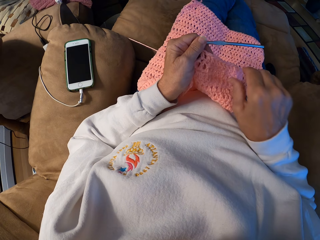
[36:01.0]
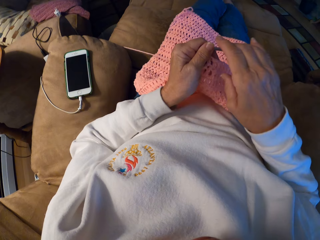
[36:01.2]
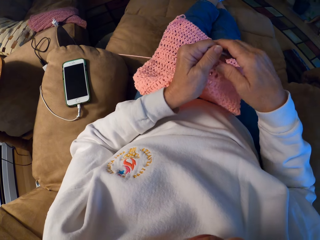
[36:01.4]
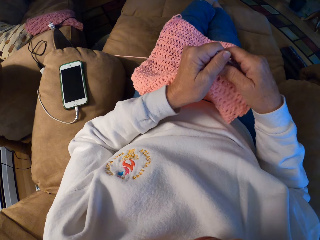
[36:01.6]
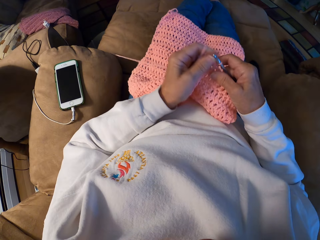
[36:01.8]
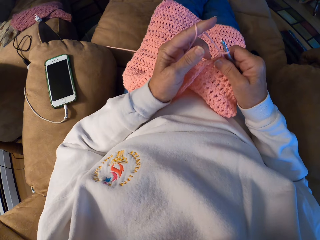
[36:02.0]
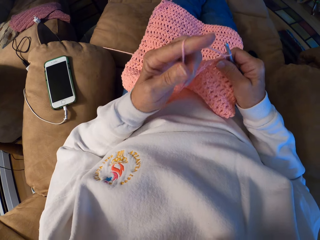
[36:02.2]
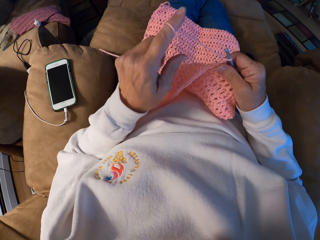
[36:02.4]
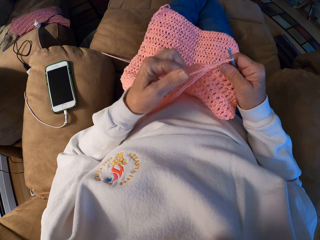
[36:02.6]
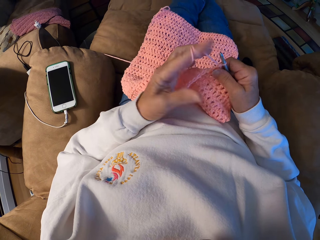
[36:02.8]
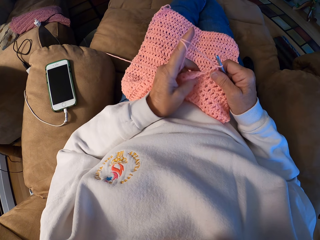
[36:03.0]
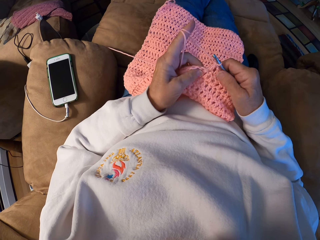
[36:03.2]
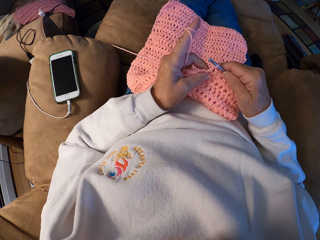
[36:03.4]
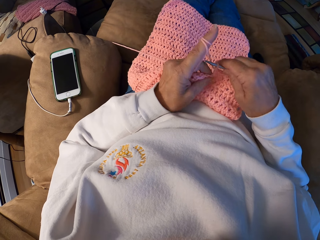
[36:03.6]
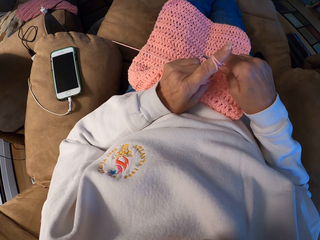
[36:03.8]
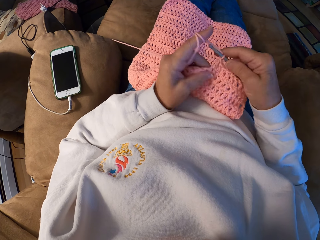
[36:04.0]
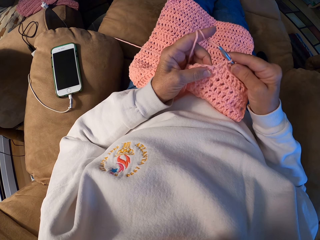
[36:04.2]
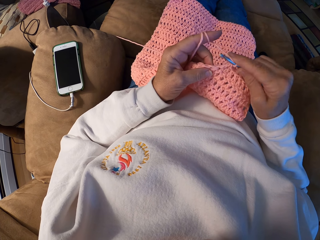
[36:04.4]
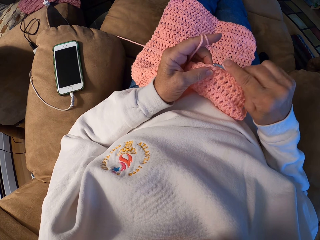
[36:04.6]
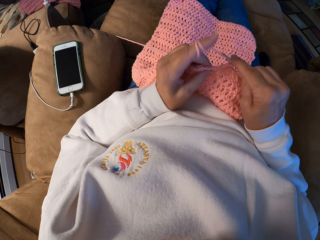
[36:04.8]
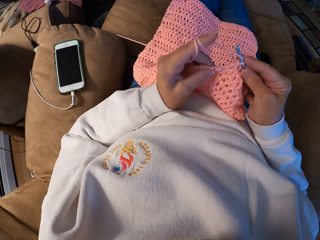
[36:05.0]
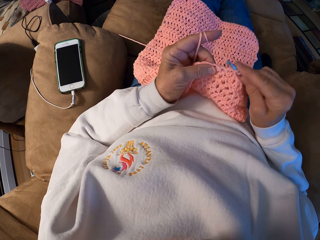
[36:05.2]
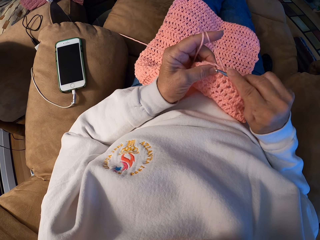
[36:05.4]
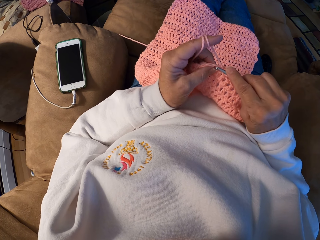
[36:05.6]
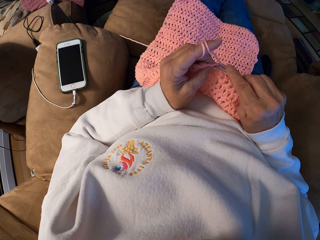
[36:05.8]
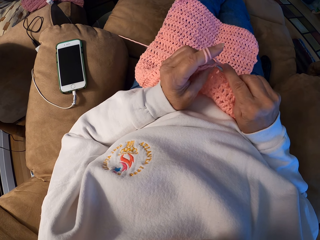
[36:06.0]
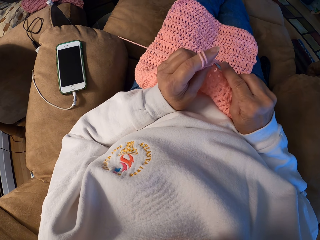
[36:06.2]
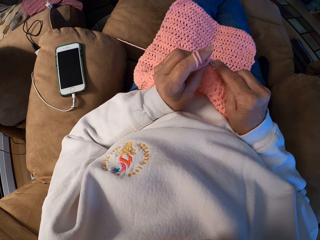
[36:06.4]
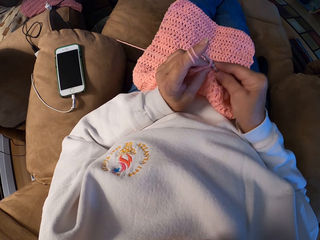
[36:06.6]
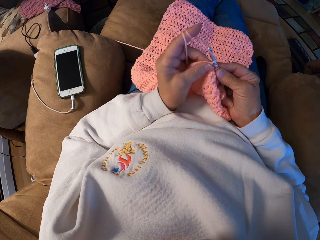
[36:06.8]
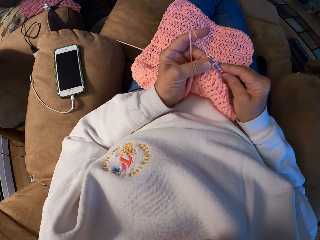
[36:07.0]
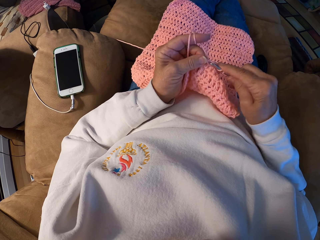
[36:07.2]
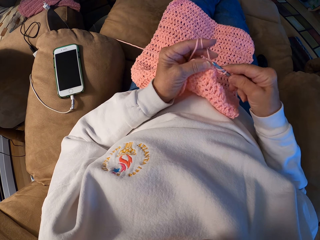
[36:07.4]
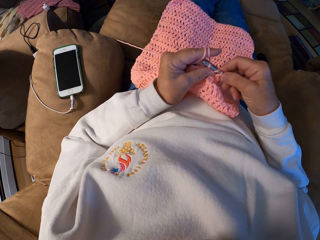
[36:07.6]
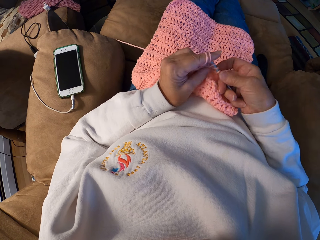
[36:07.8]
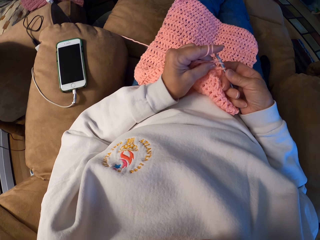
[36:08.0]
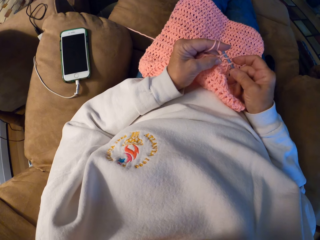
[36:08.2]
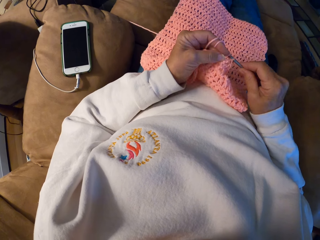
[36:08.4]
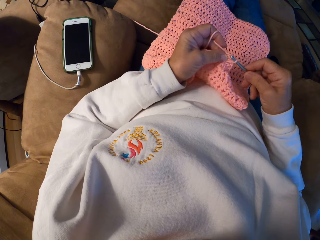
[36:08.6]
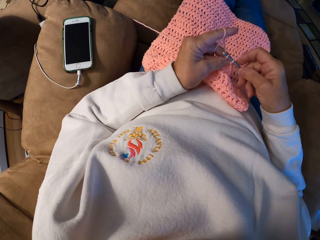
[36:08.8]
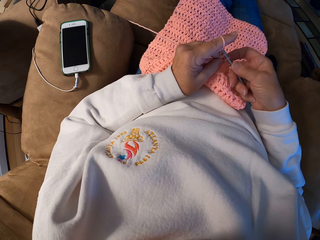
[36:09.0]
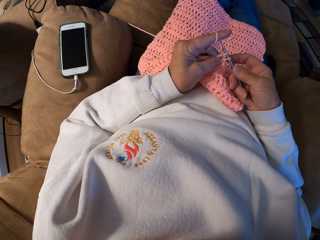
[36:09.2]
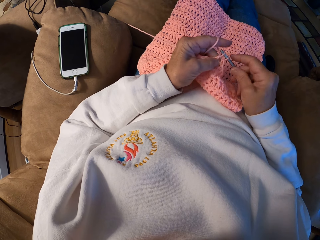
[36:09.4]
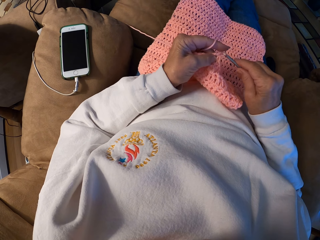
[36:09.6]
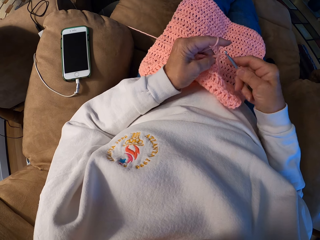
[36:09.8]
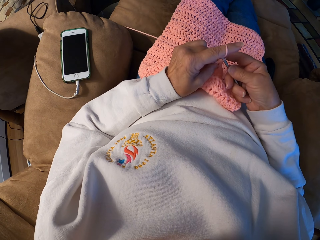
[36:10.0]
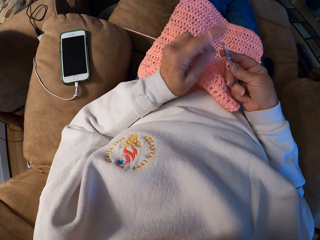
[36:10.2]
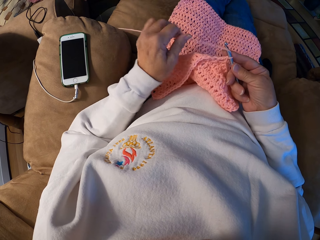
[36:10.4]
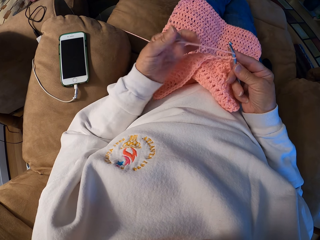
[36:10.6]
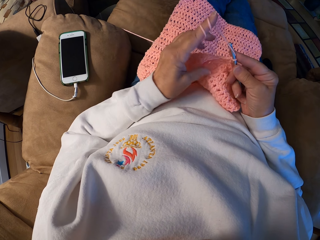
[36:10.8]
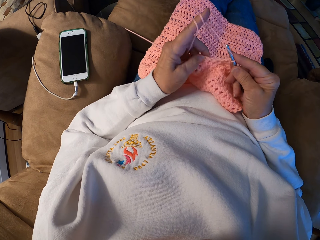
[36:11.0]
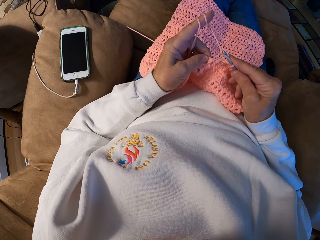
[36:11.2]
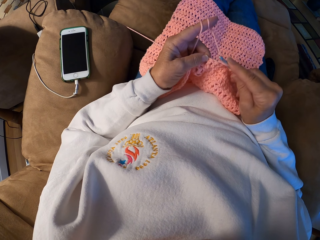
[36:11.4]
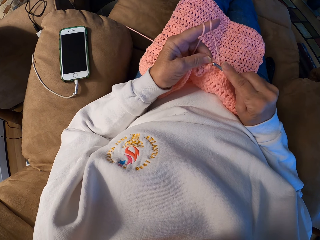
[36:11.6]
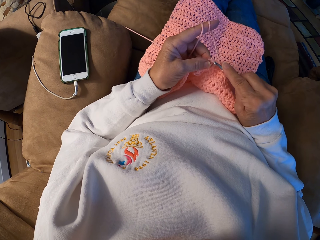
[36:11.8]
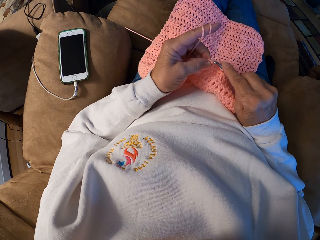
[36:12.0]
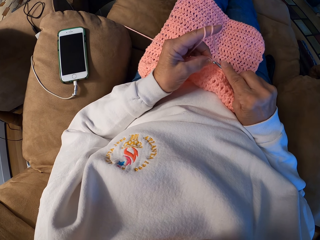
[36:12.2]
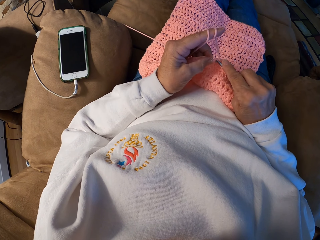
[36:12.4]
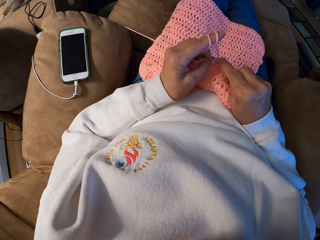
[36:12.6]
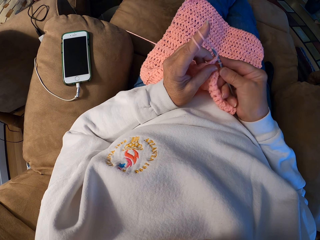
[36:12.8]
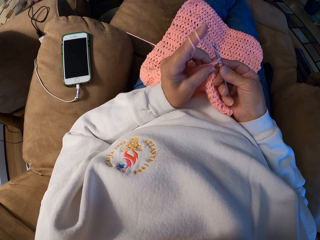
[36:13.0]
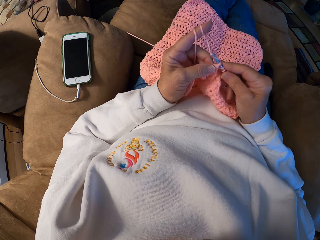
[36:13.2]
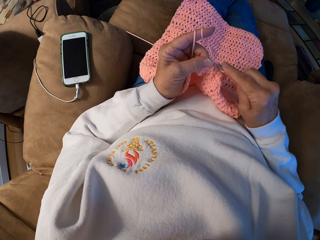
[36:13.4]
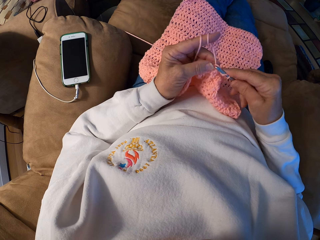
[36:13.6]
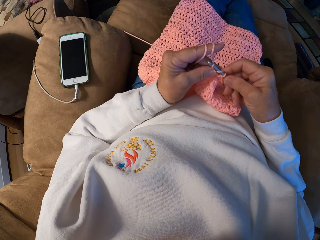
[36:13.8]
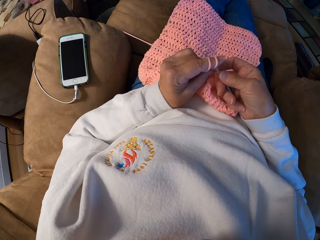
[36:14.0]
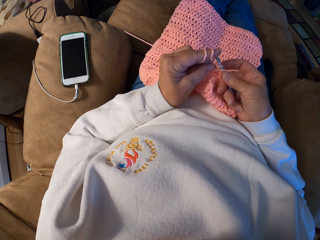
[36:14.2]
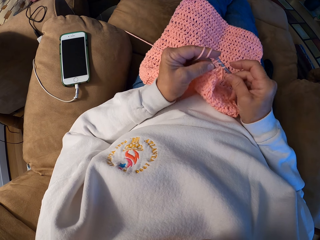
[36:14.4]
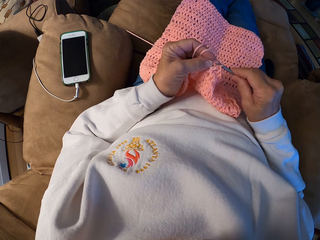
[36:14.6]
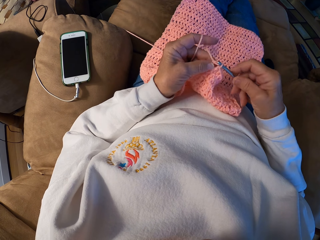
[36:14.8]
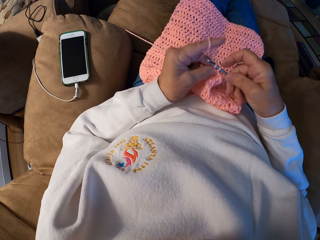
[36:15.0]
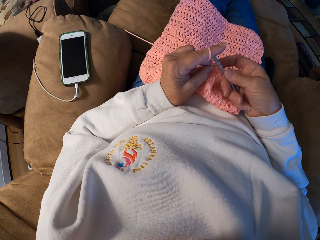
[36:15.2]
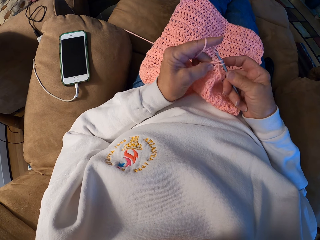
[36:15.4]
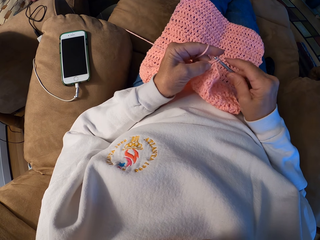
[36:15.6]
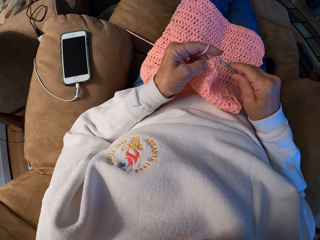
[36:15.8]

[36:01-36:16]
The camera wearer passes the crochet hook to her right hand. She winds the yarn with her left index finger. She crochets the yarn with the crochet hook. She winds the yarn with her left index finger. She crochets the yarn with the crochet hook.

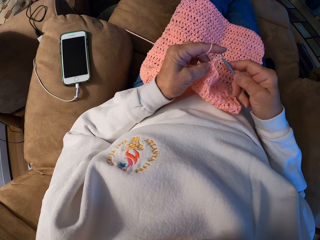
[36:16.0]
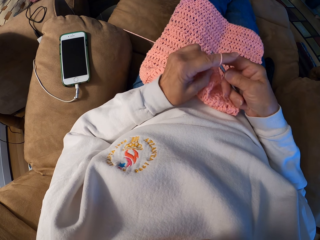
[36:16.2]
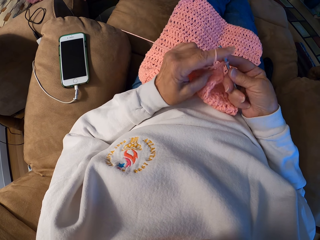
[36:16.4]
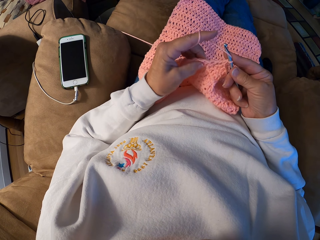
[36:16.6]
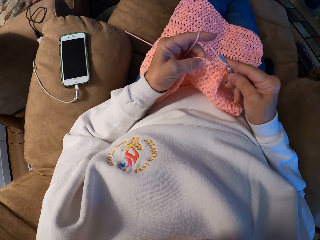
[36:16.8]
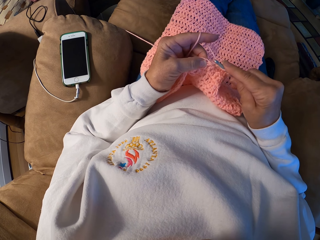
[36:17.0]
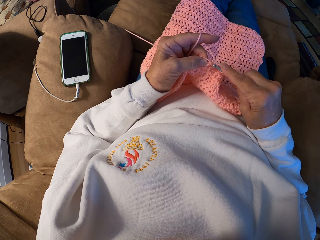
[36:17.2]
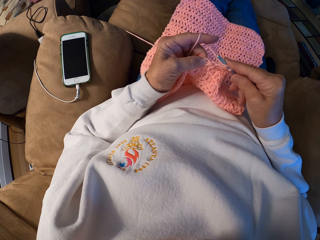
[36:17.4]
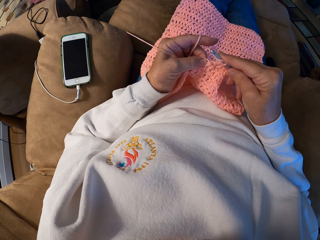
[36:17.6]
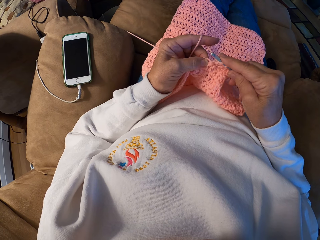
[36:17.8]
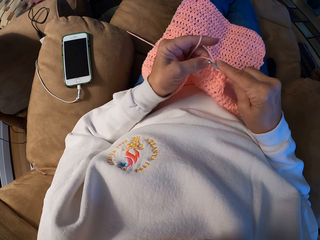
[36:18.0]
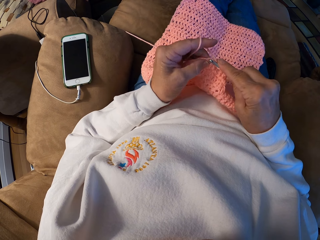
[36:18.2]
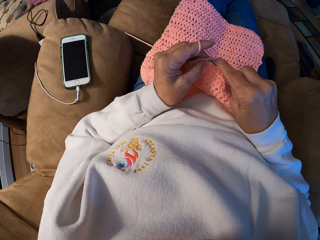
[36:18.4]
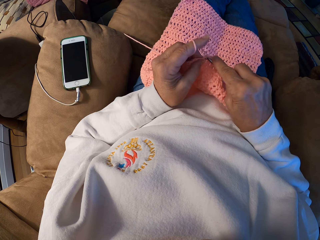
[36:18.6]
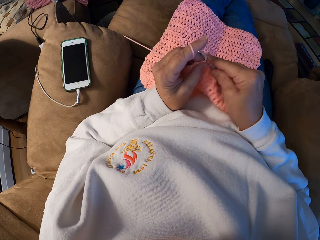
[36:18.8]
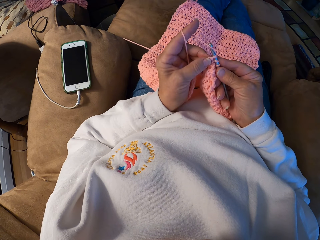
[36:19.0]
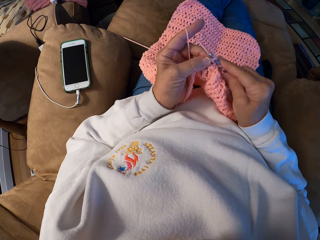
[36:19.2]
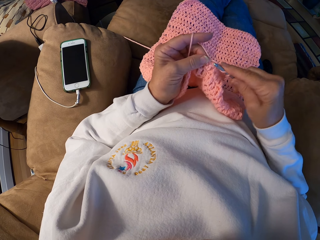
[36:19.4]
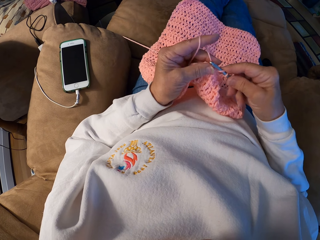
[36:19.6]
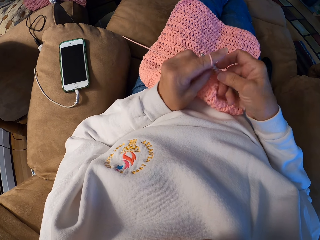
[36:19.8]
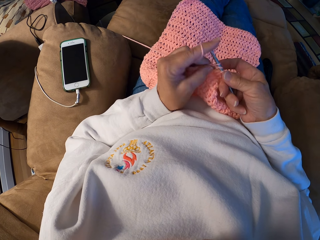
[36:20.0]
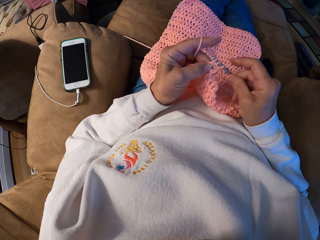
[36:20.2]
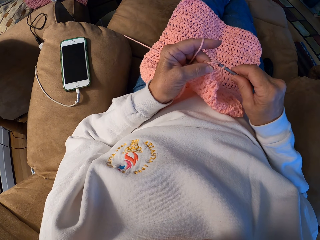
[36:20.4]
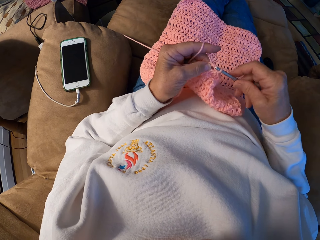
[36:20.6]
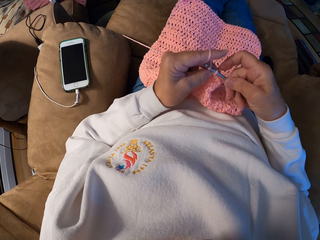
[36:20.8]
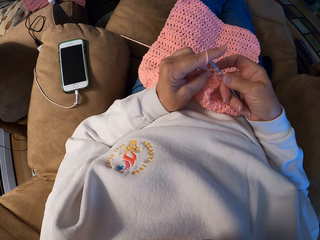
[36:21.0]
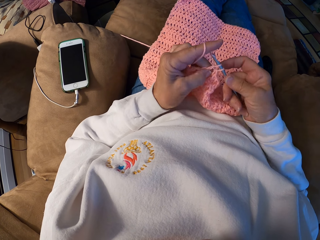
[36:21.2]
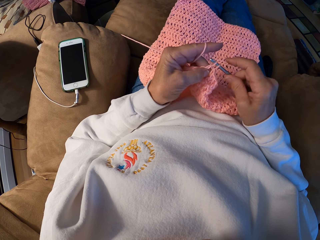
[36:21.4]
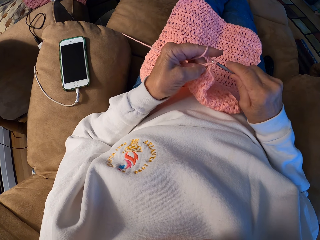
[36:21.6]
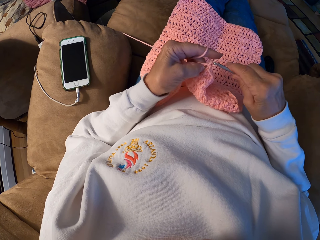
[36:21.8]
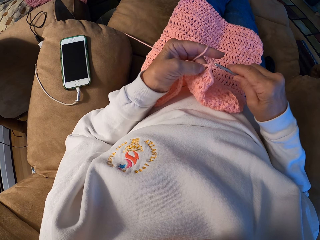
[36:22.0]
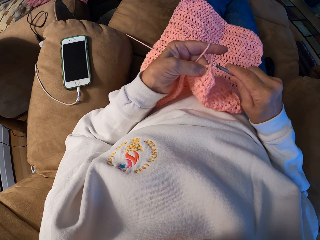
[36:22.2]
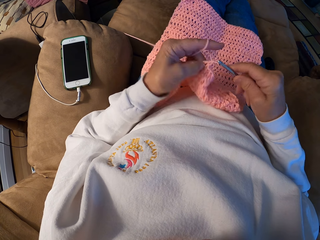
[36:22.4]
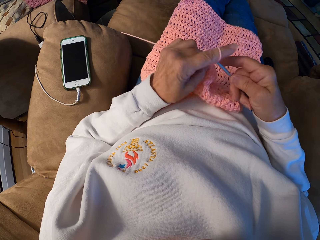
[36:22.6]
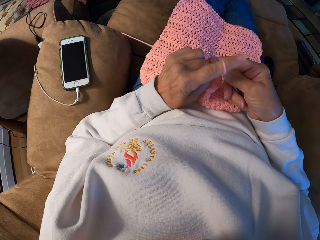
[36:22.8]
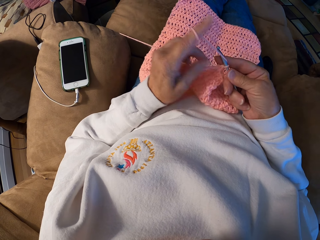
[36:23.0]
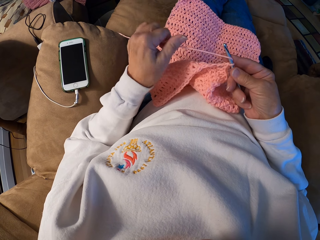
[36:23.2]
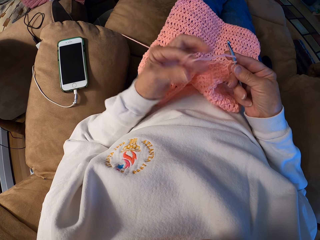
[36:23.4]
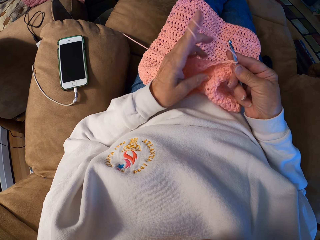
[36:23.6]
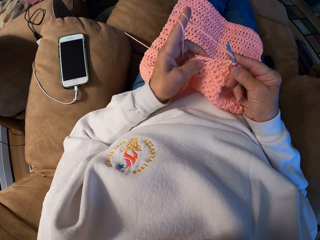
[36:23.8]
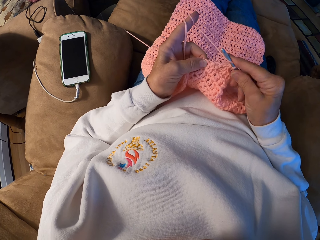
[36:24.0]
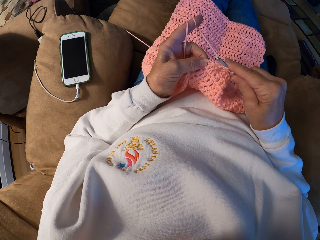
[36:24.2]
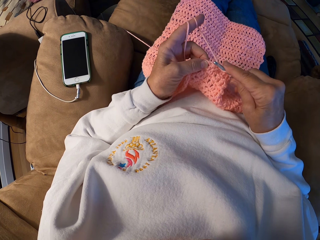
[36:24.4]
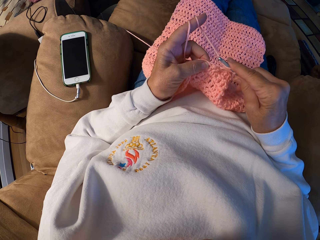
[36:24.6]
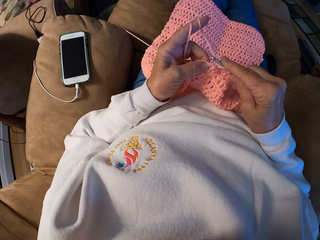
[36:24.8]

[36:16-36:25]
The camera wearer winds the yarn with her left index finger.
